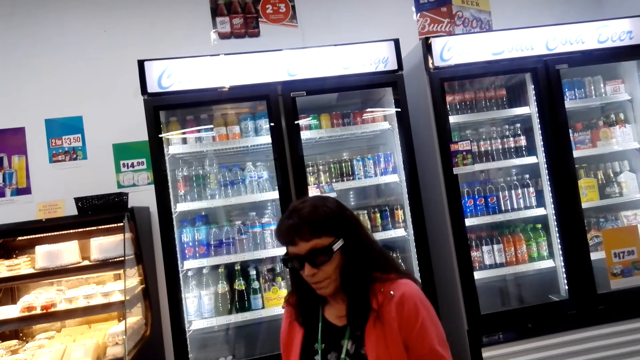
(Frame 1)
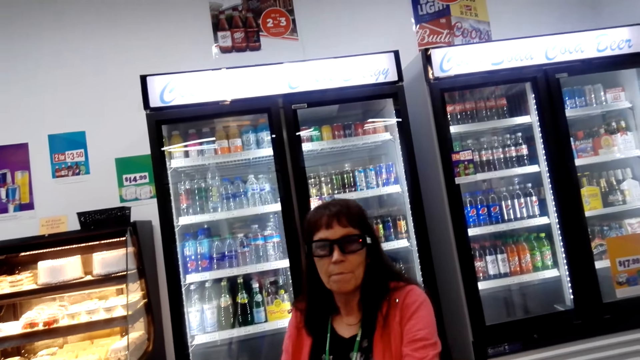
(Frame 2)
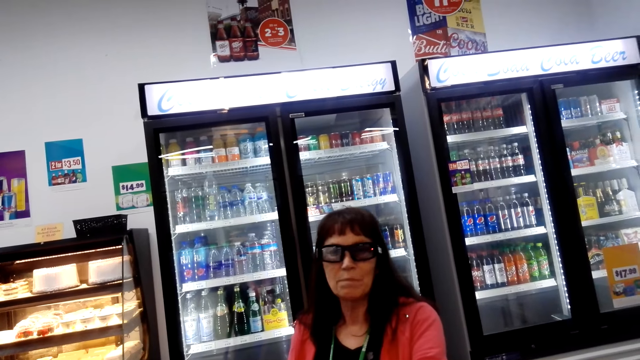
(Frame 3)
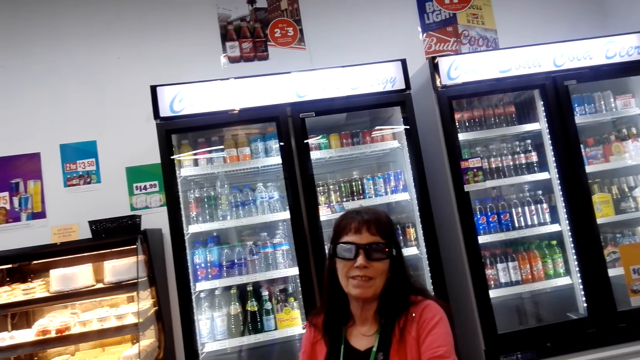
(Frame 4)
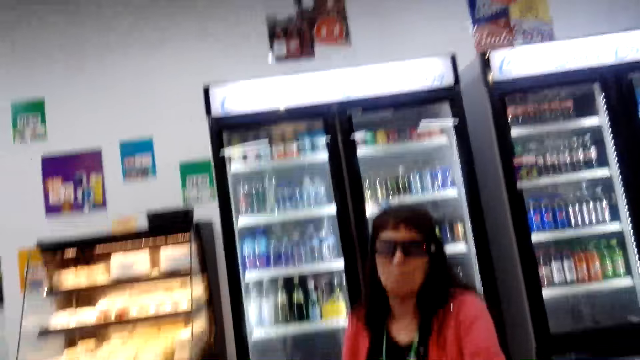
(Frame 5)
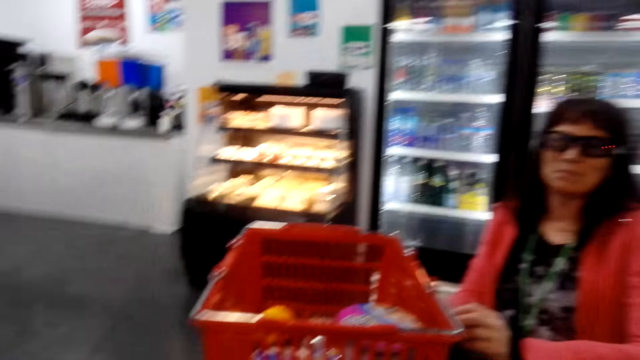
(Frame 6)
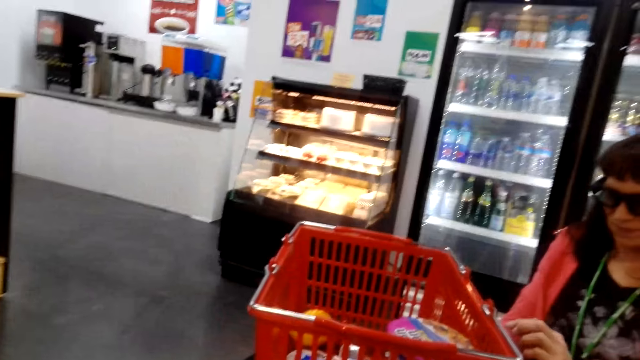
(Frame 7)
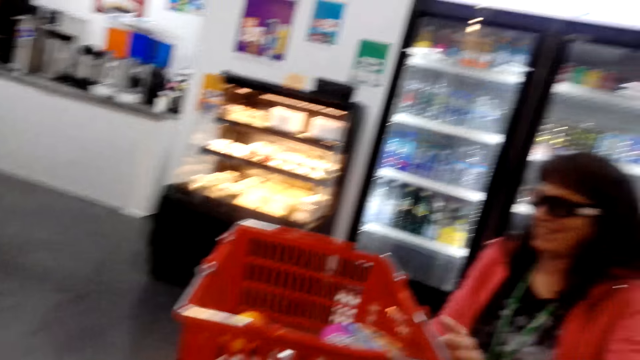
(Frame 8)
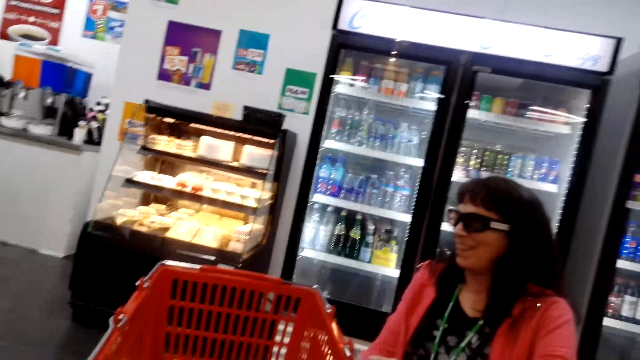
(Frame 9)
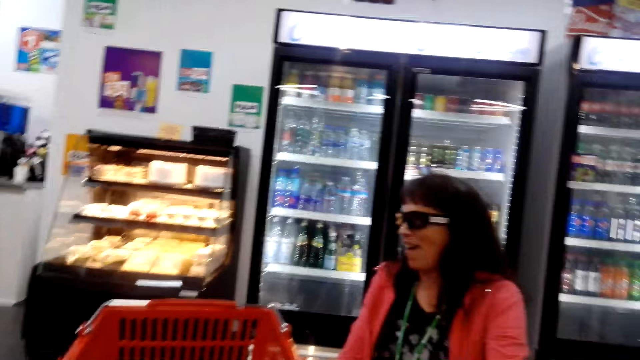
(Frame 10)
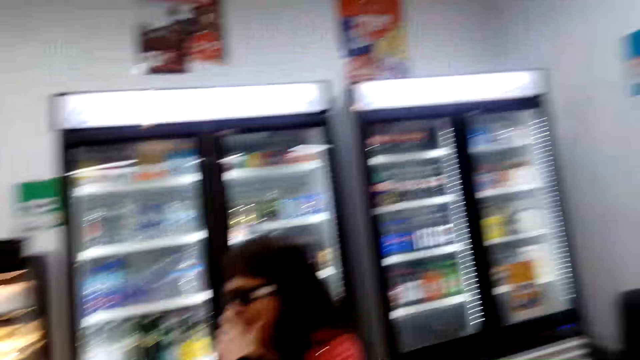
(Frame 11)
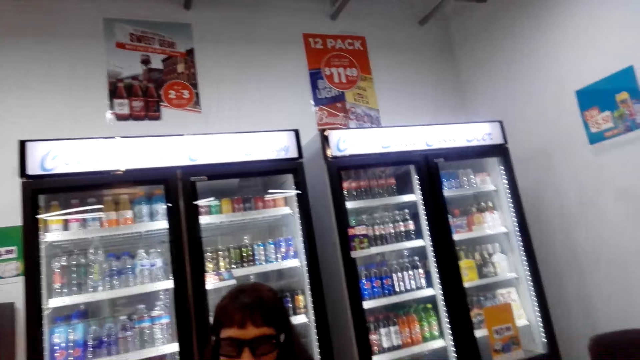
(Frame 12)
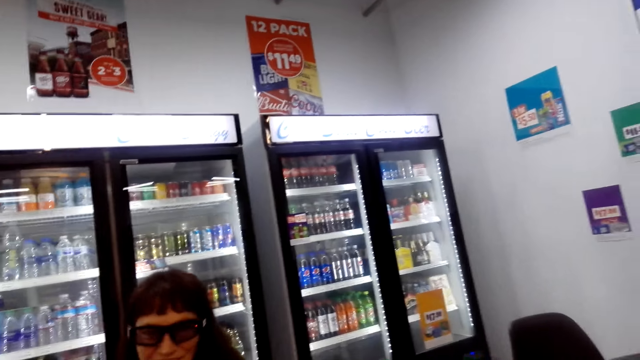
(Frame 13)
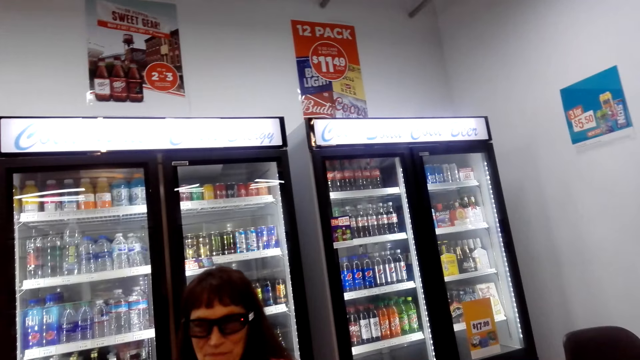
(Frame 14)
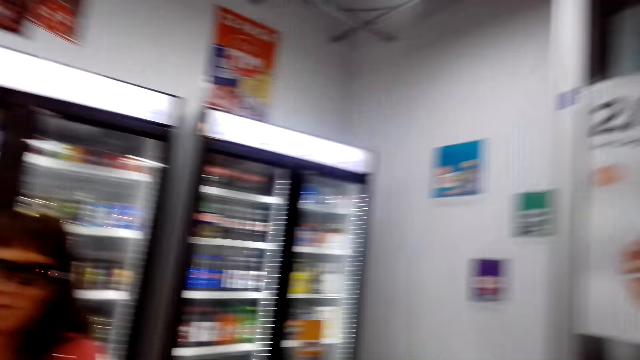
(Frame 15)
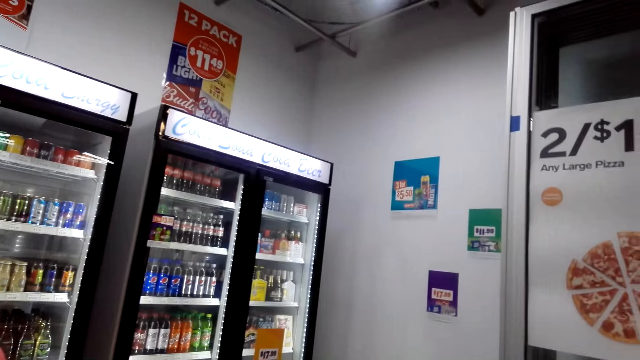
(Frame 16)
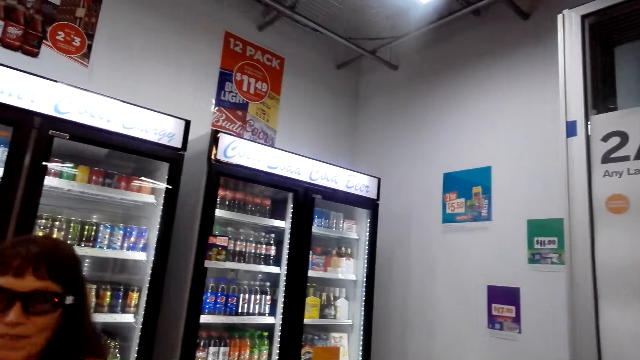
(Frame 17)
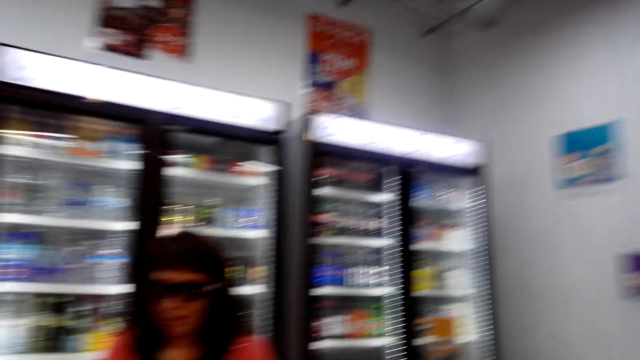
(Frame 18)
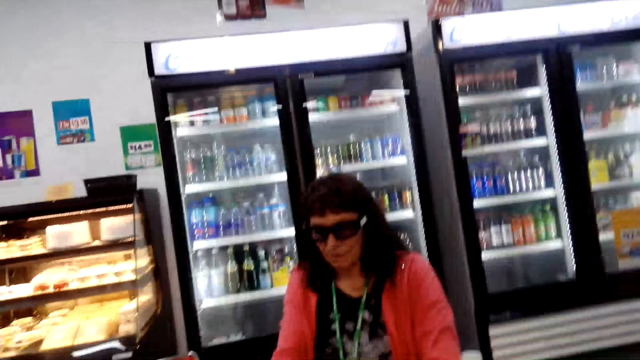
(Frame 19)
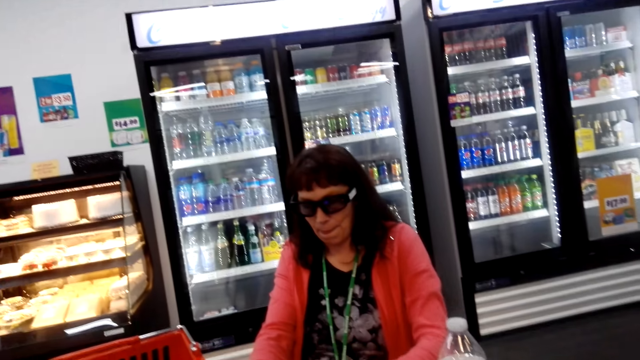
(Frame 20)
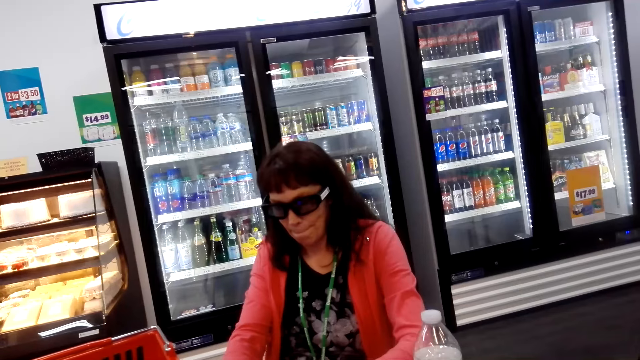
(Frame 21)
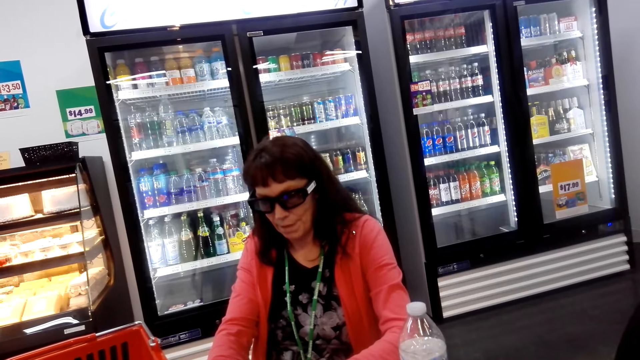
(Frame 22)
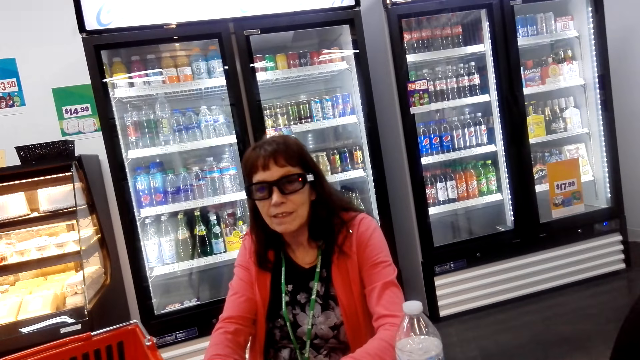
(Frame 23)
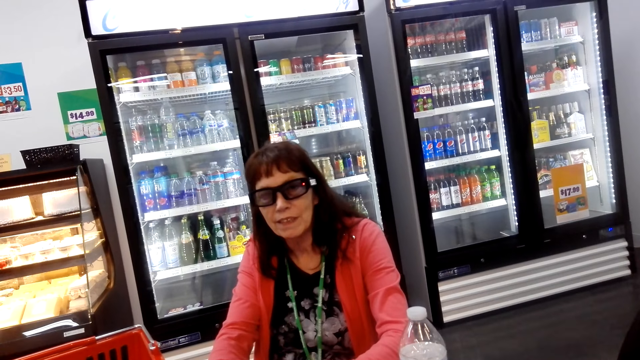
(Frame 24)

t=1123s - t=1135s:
The camera wearer talks and laughs with a person.

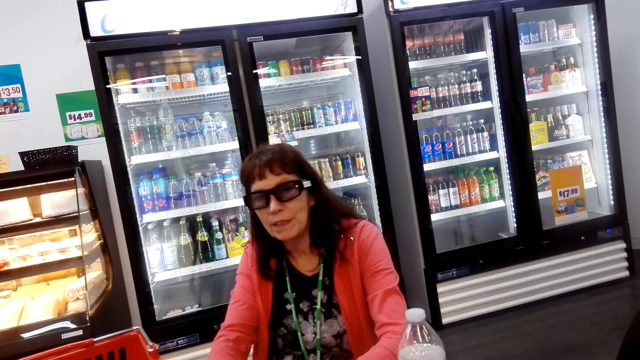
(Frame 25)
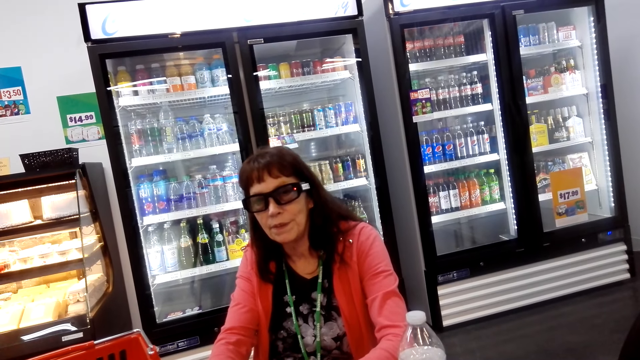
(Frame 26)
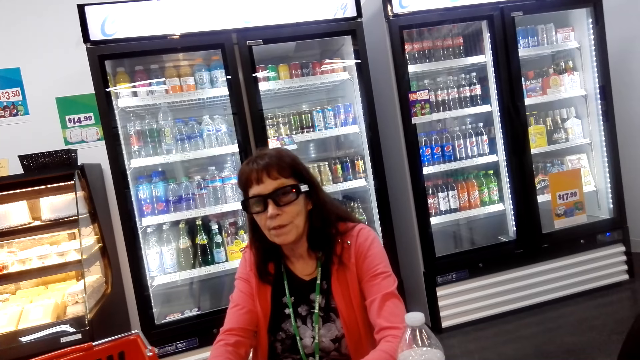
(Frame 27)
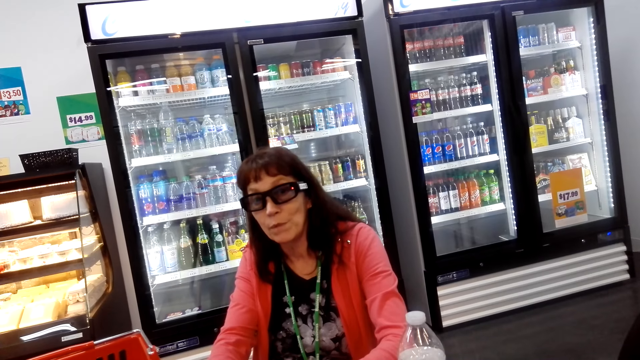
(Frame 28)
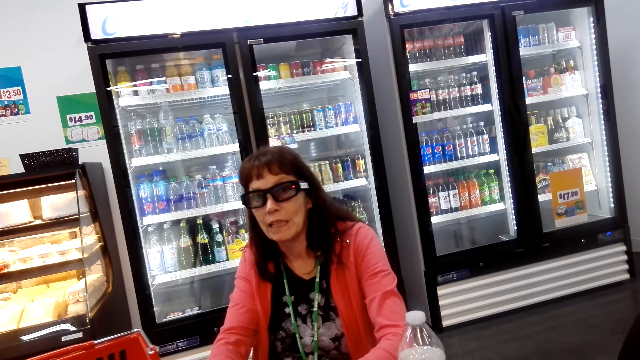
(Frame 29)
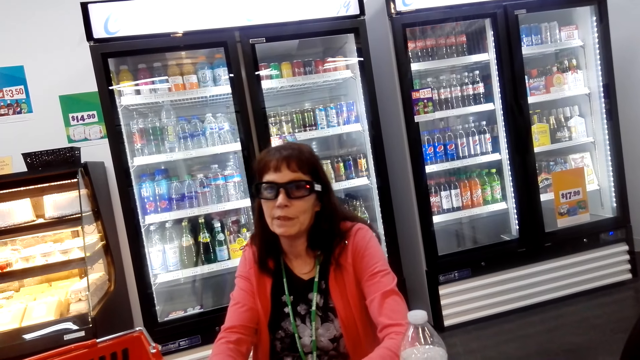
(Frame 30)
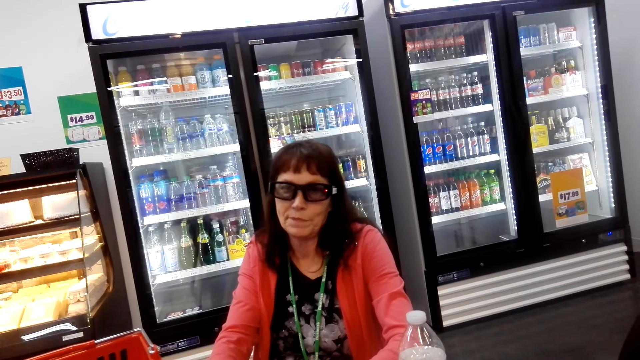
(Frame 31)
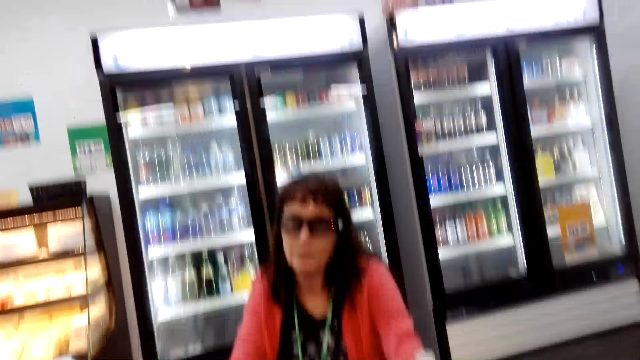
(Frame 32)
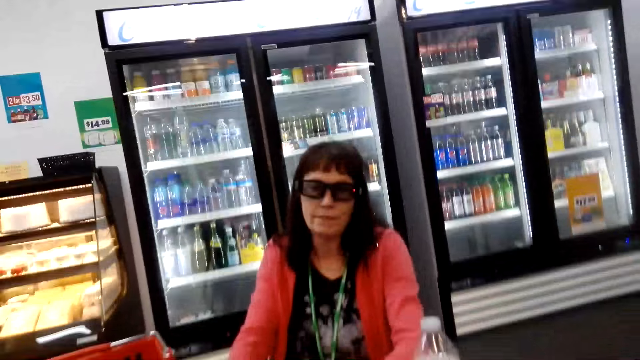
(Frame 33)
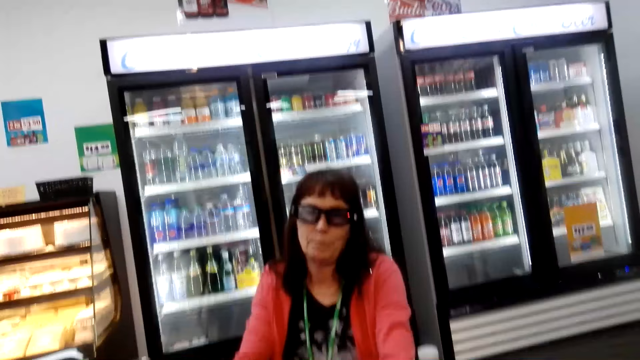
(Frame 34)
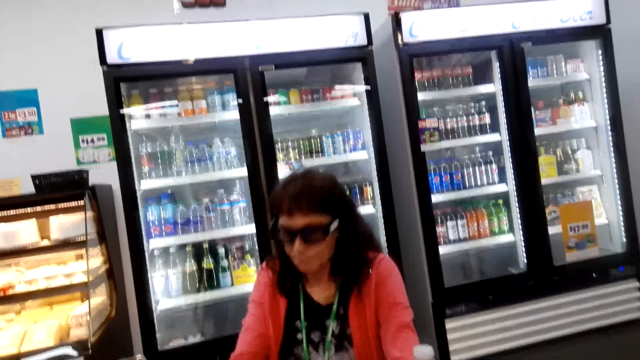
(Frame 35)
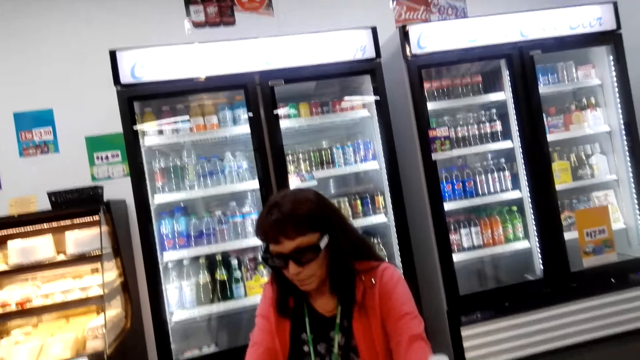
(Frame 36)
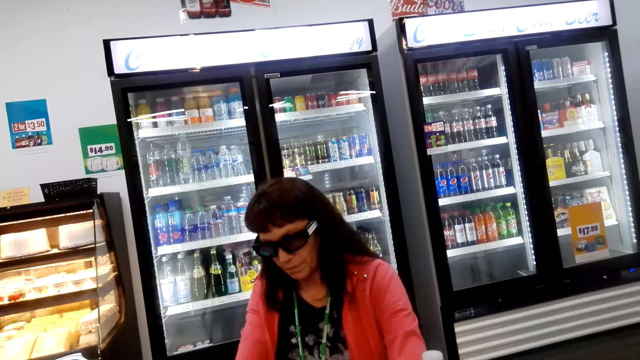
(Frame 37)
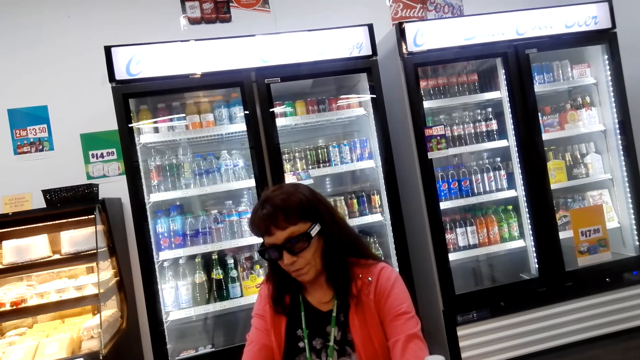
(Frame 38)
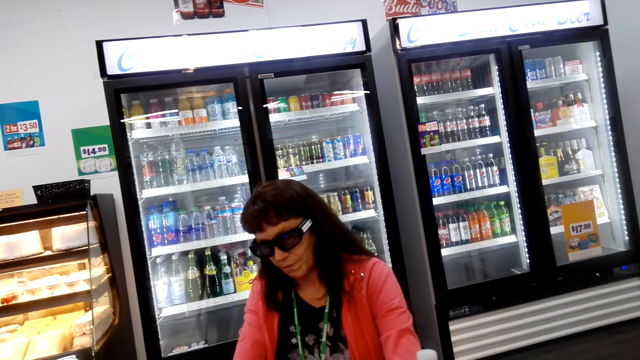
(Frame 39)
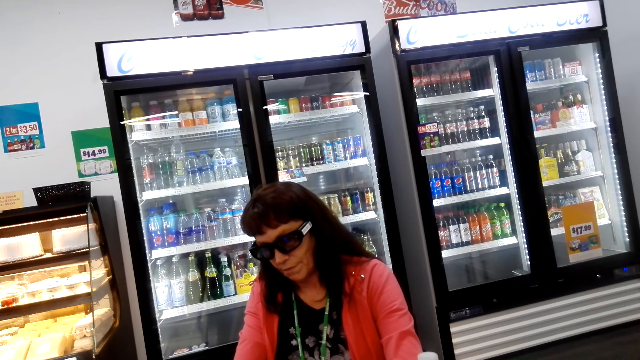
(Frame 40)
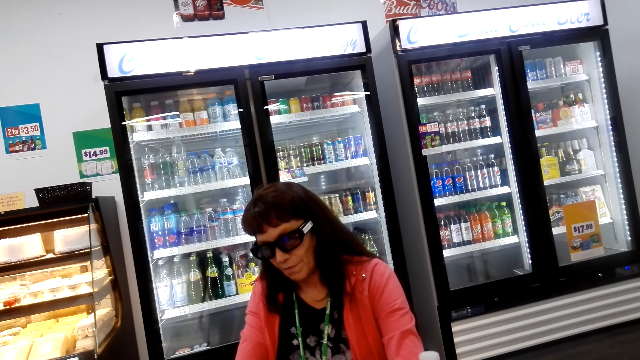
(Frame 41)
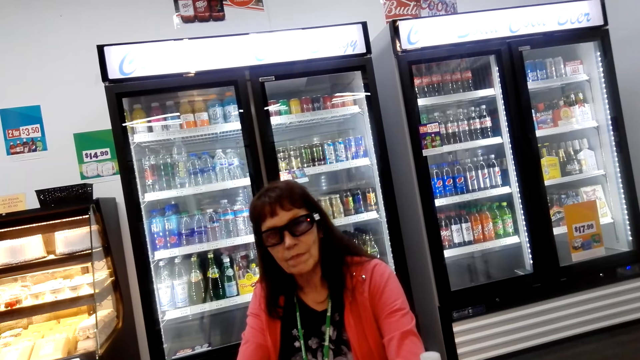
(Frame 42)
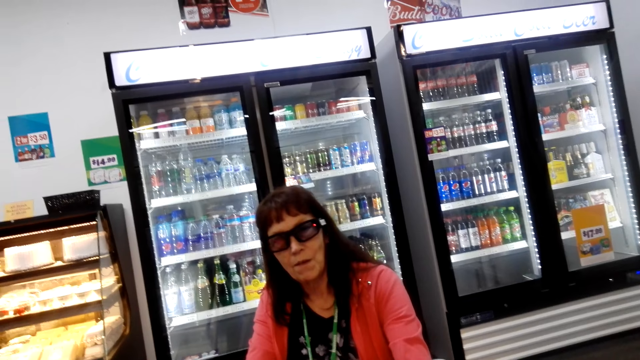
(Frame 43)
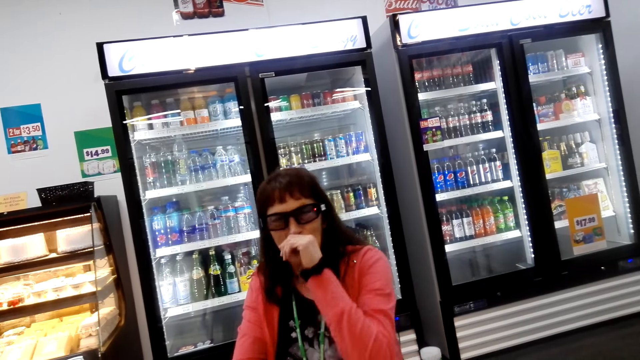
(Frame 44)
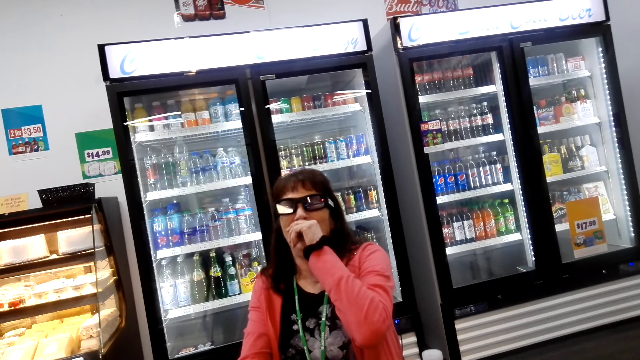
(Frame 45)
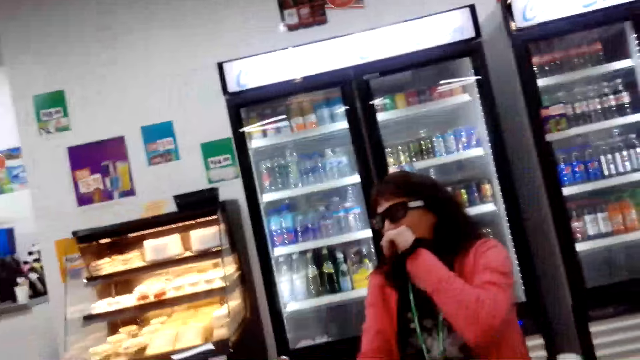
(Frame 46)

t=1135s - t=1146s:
Someone talks to the camera wearer.
